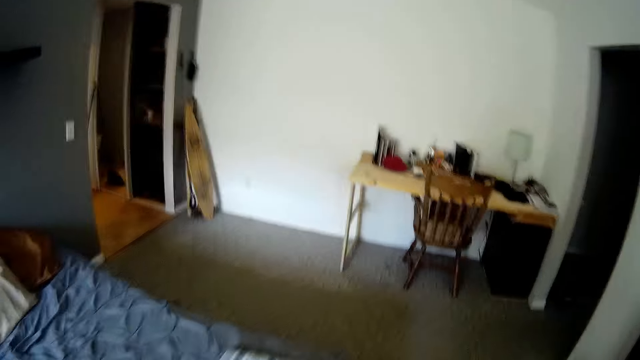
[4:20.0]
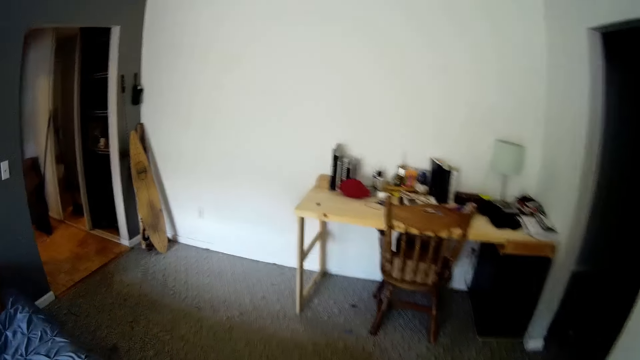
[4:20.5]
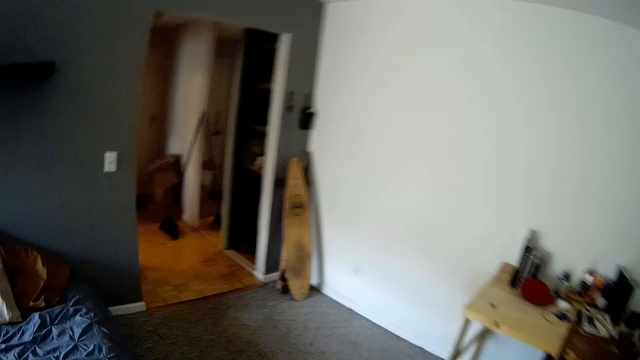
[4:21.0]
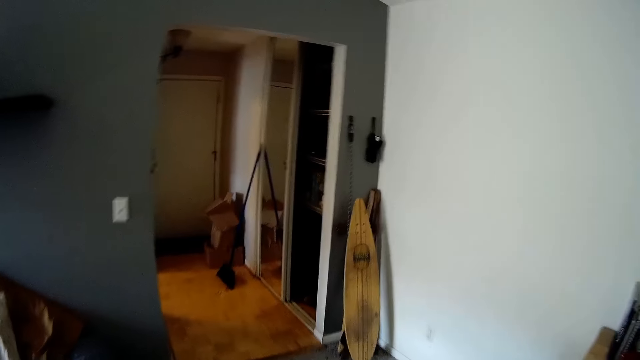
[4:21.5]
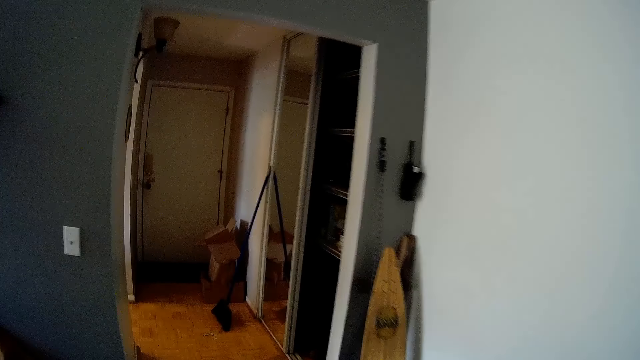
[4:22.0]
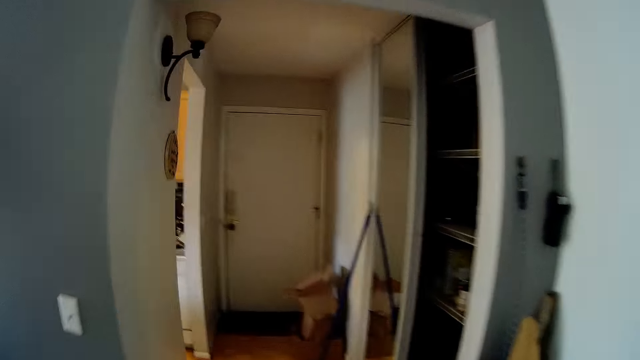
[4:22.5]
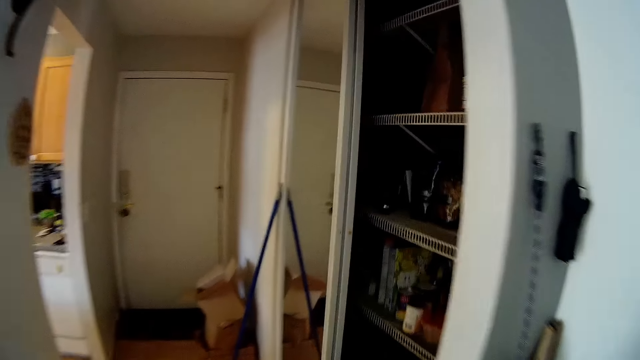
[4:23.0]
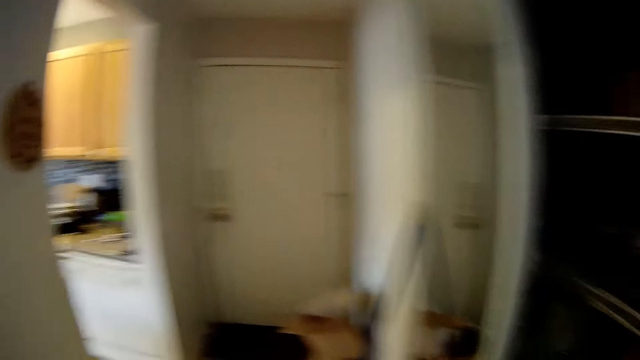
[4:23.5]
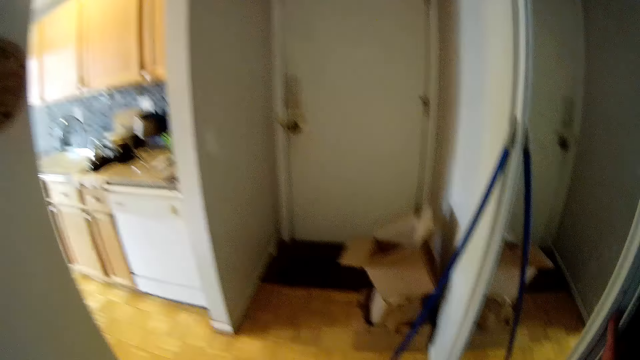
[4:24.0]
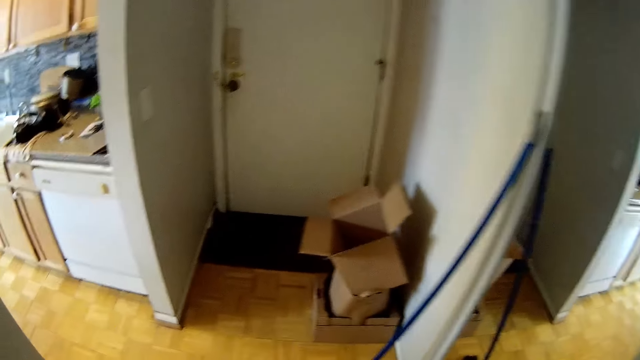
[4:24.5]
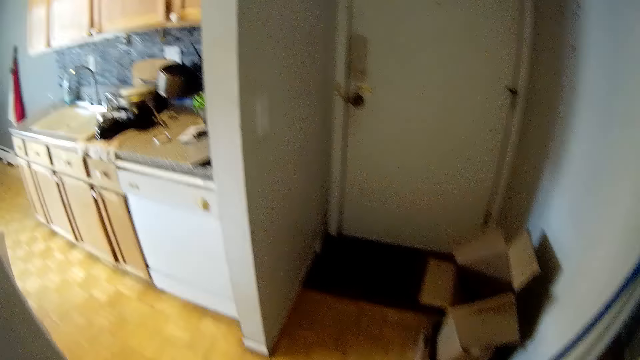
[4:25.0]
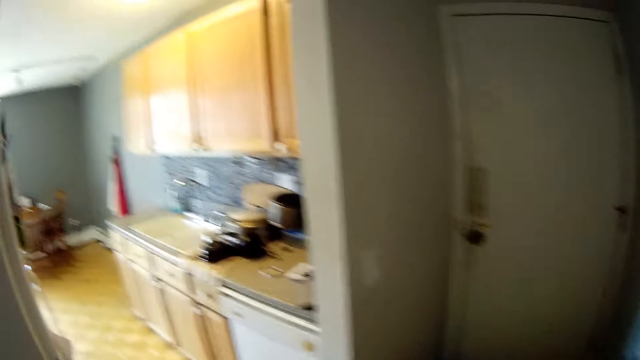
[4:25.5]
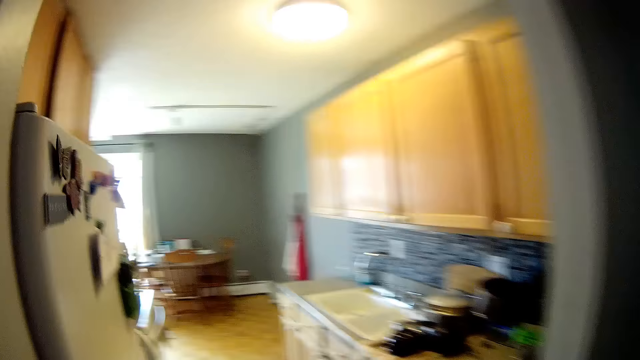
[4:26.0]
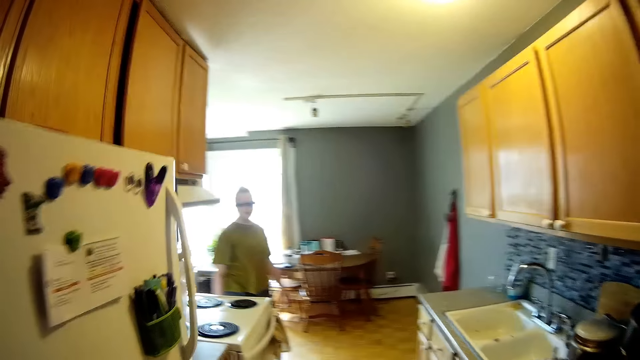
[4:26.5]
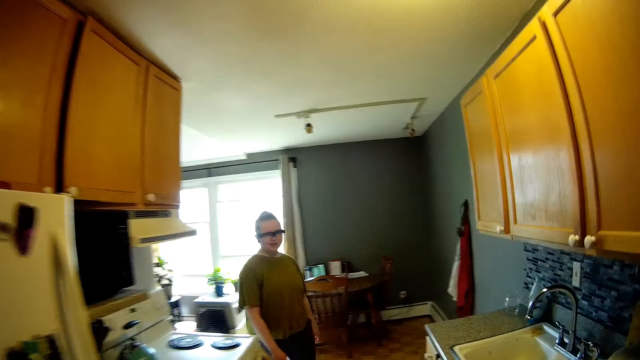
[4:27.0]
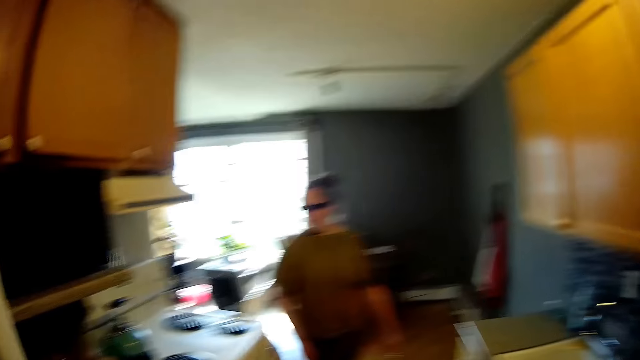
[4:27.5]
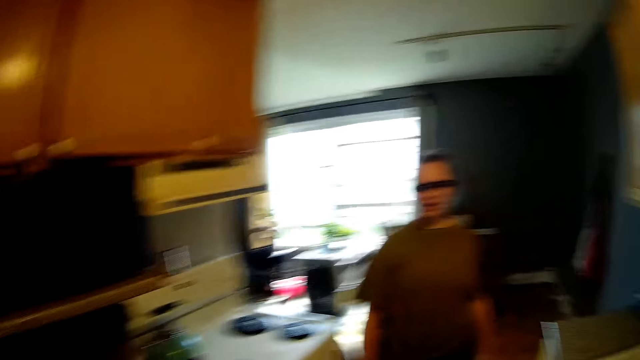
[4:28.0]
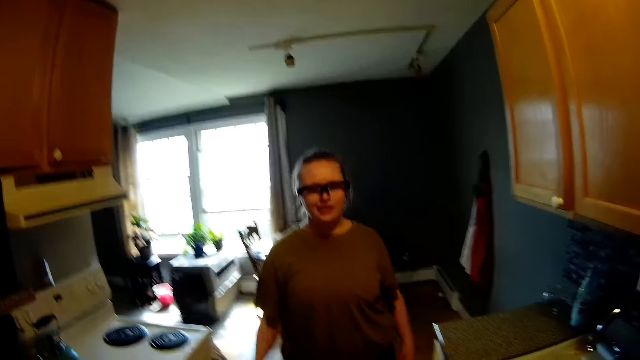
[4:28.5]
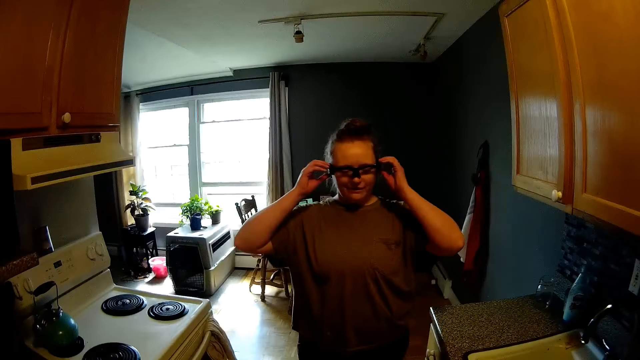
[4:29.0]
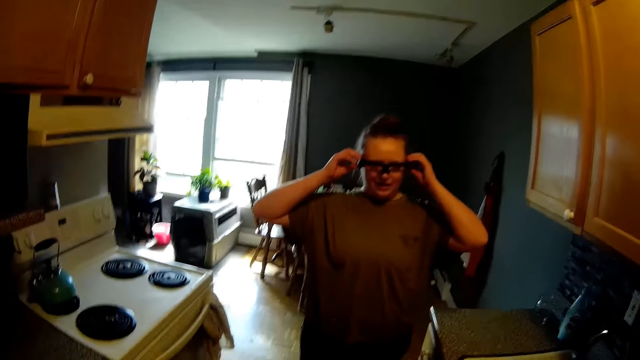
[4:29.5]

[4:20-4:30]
The camera wearer talks to the woman. The woman adjusts her eyeglasses with both hands.
